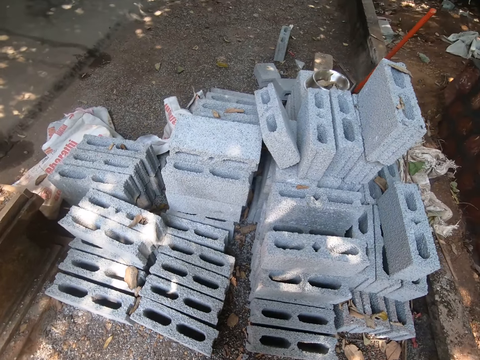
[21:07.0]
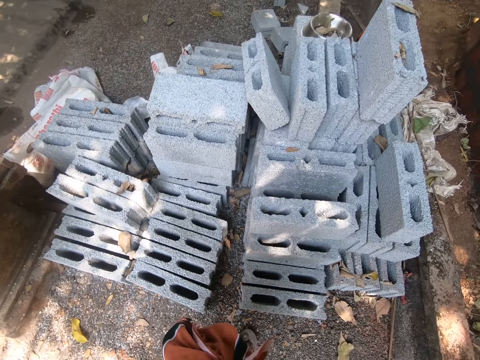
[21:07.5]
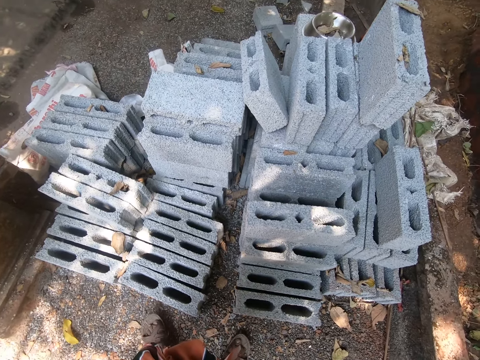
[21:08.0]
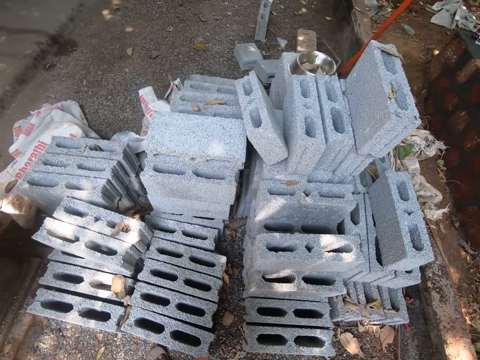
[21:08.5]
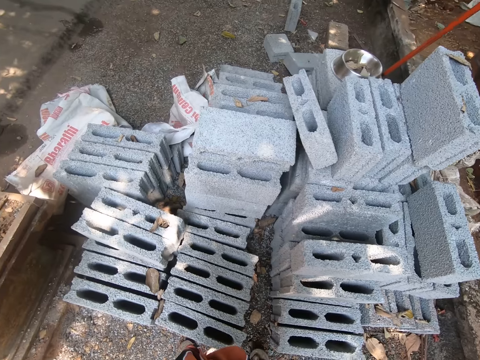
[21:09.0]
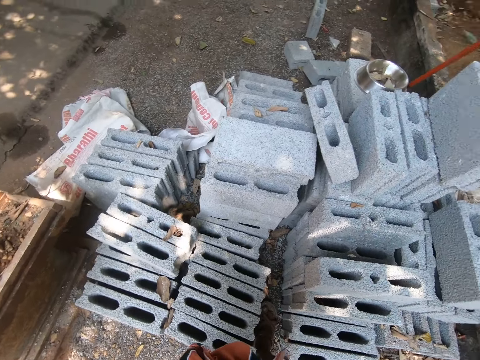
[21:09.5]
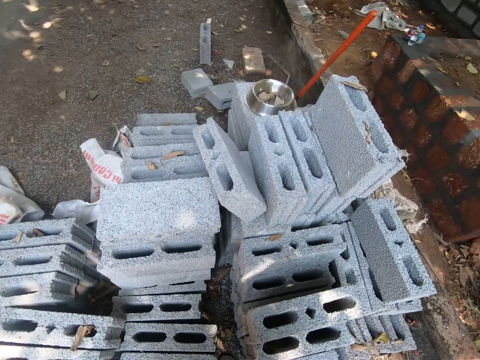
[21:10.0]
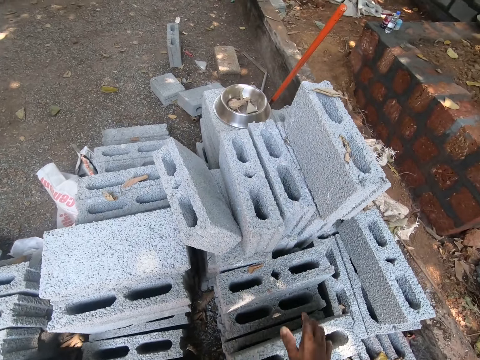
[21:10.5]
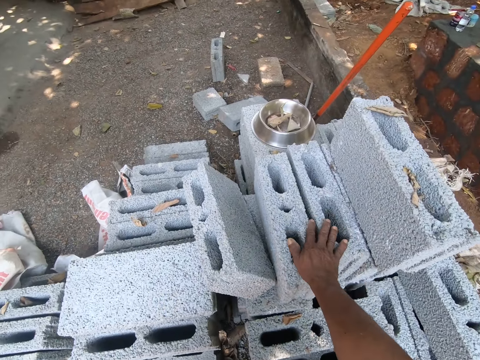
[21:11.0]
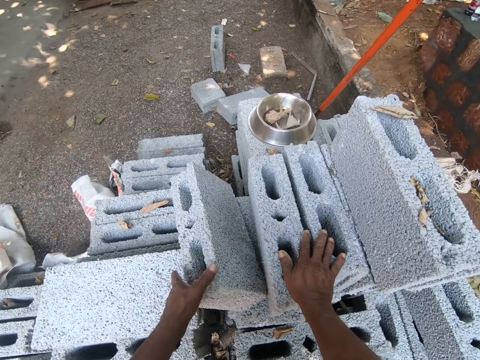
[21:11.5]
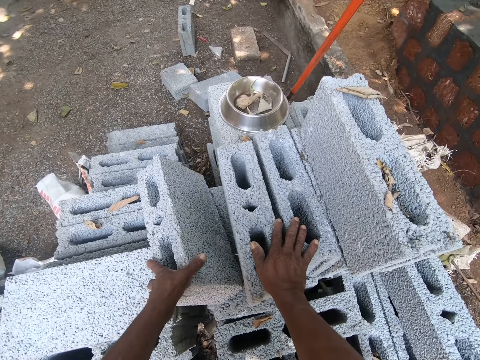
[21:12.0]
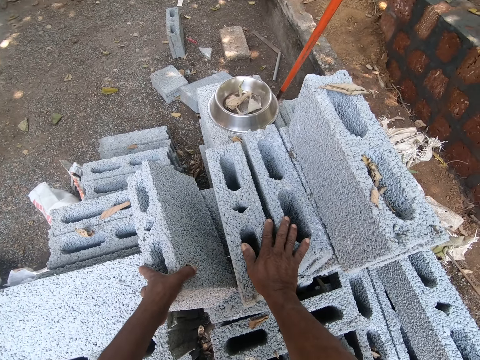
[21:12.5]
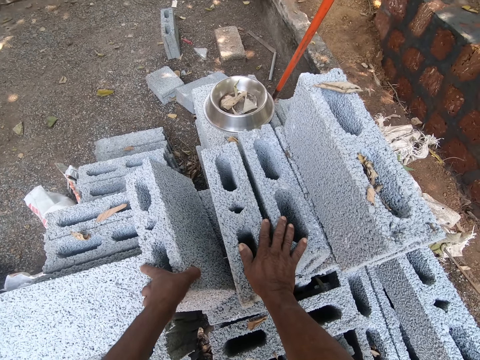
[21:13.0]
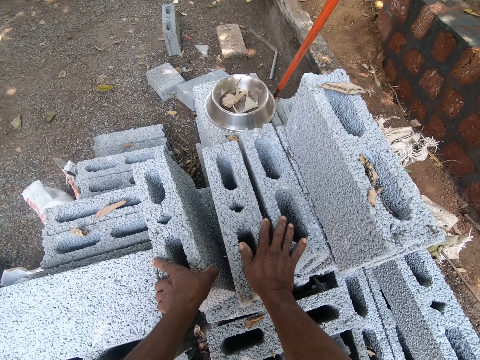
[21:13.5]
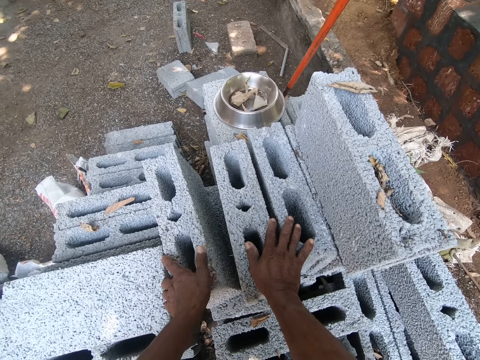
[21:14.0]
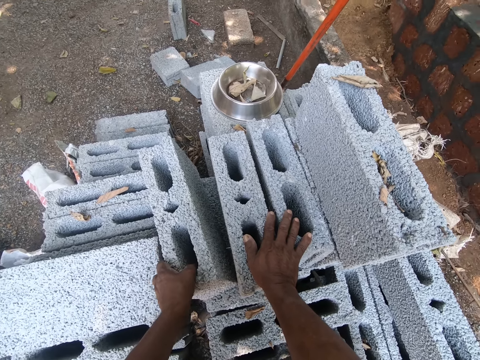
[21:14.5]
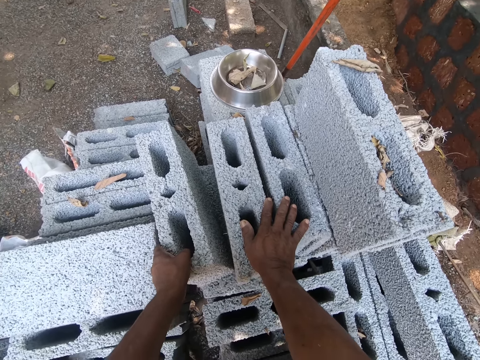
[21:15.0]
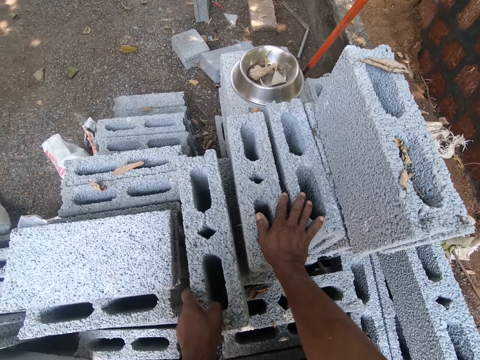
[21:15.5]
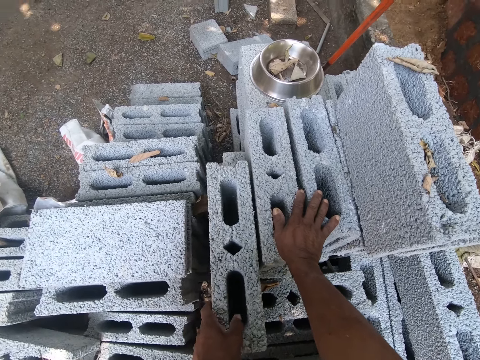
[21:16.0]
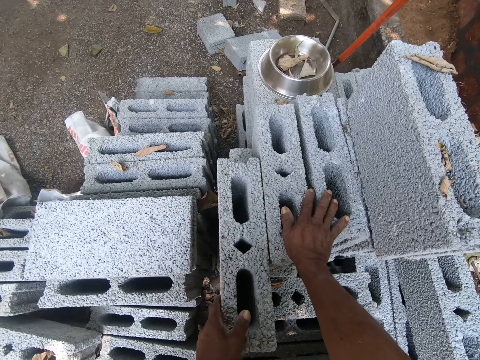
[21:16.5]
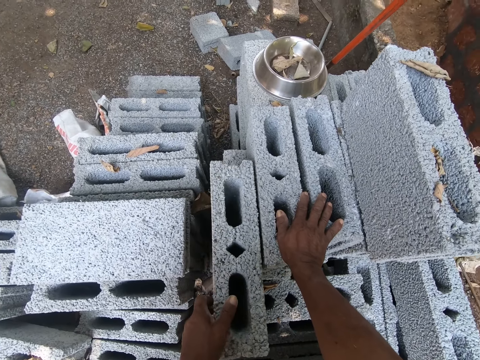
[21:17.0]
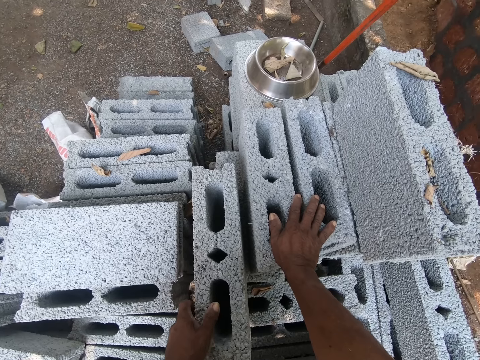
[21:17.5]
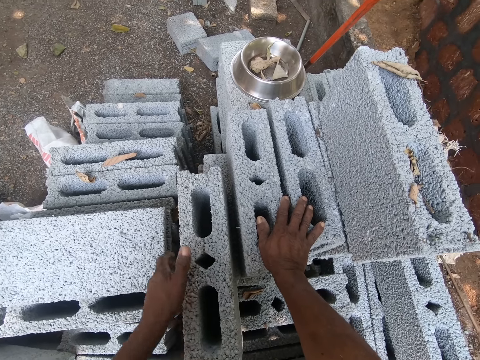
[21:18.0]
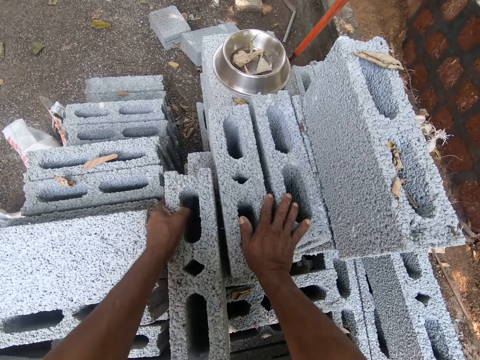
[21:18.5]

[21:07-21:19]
The camera wearer places his right hand on the blocks on the pile of blocks. He leans on the bricks. He moves the block on the pile of blocks with his left hand. He holds on to the bricks with his right hand. He pulls a brick. He holds on to the bricks. He holds on to the bricks with his right hand. He moves a brick with his left hand.

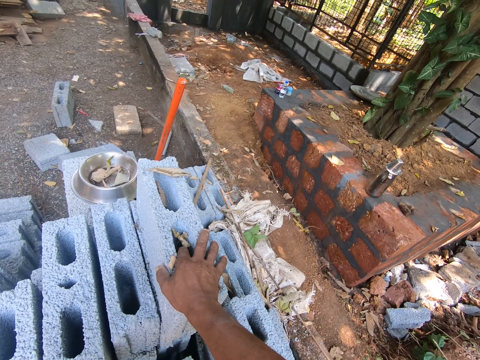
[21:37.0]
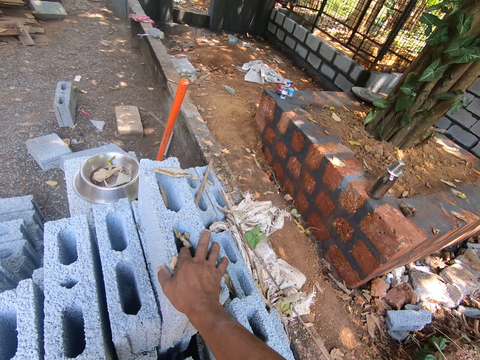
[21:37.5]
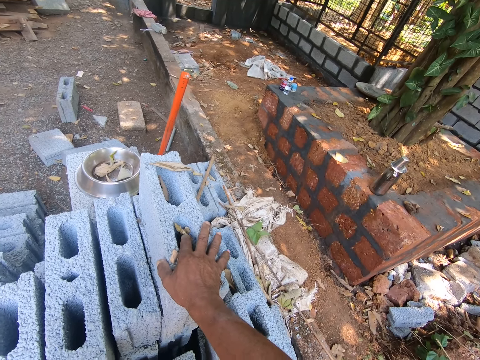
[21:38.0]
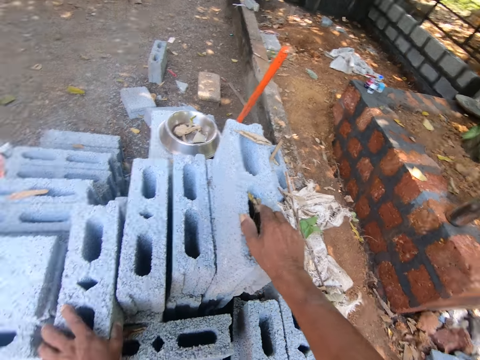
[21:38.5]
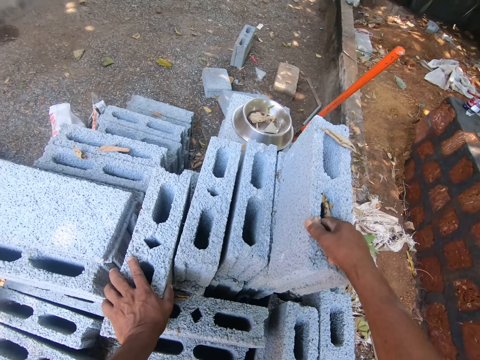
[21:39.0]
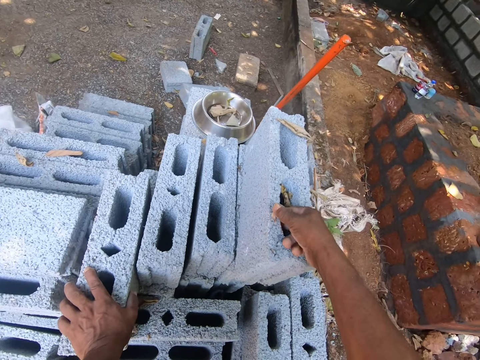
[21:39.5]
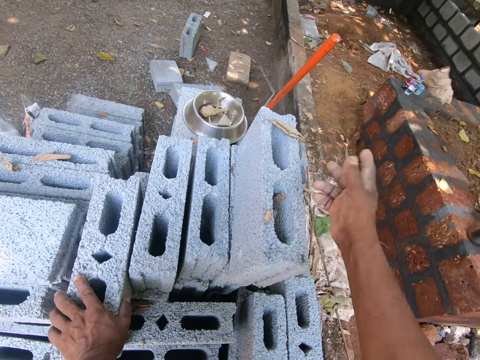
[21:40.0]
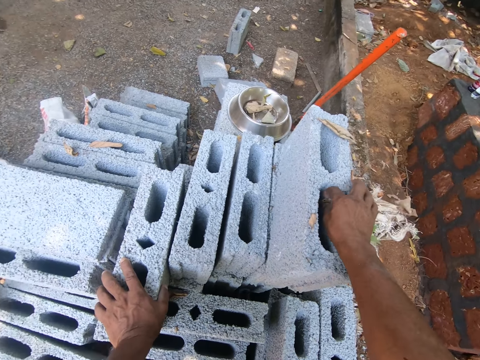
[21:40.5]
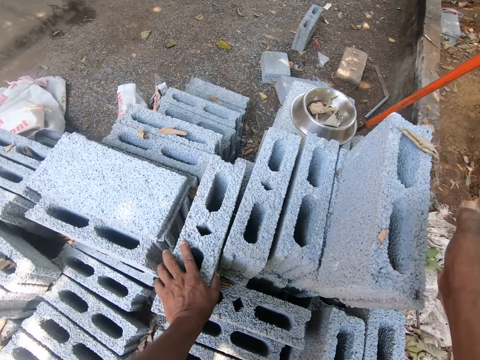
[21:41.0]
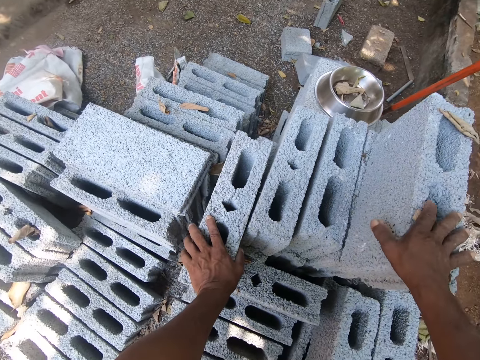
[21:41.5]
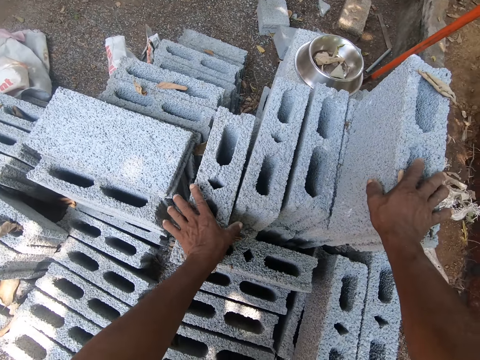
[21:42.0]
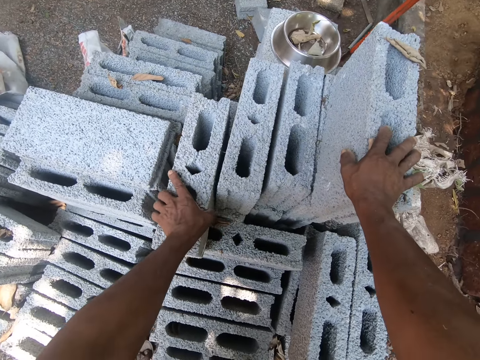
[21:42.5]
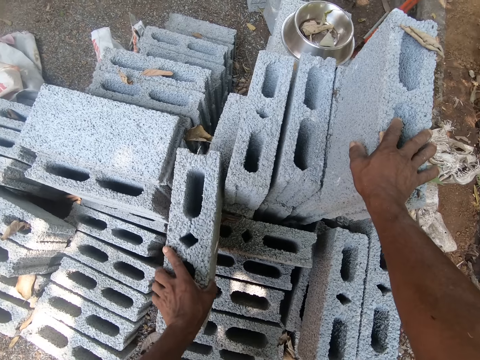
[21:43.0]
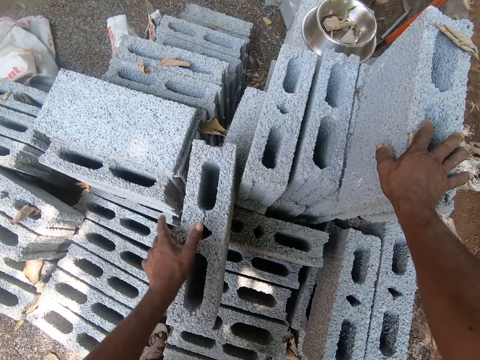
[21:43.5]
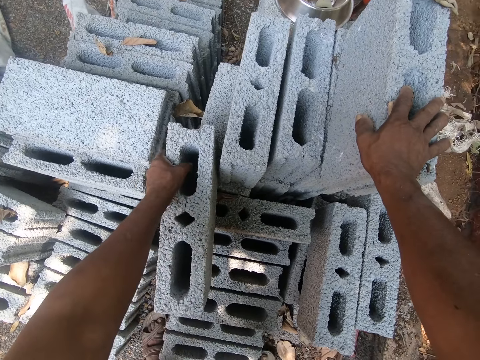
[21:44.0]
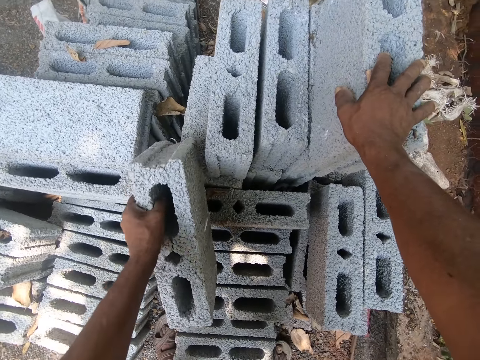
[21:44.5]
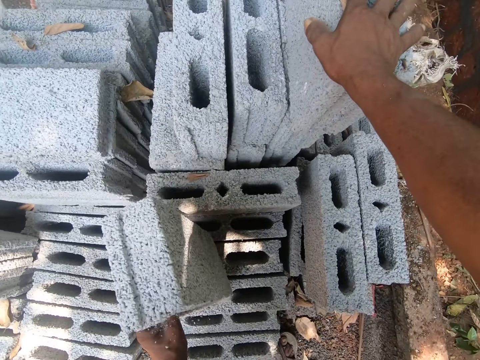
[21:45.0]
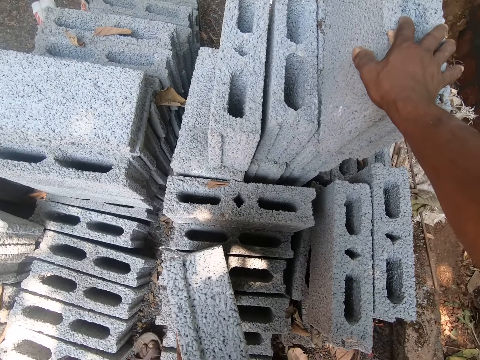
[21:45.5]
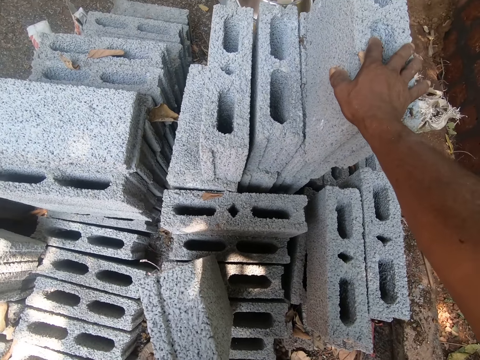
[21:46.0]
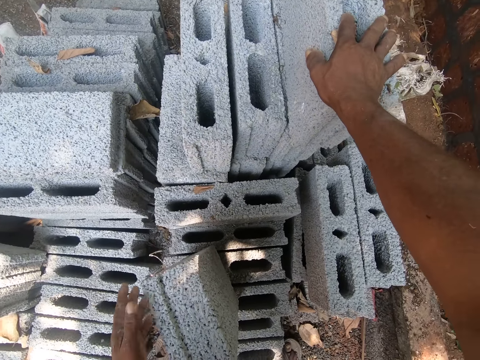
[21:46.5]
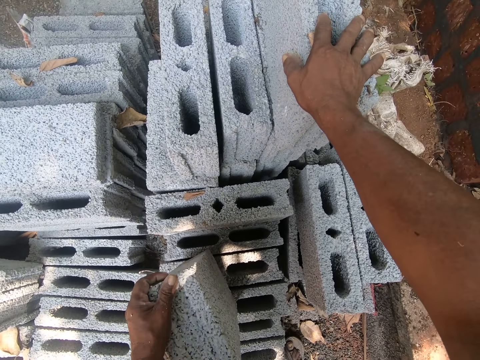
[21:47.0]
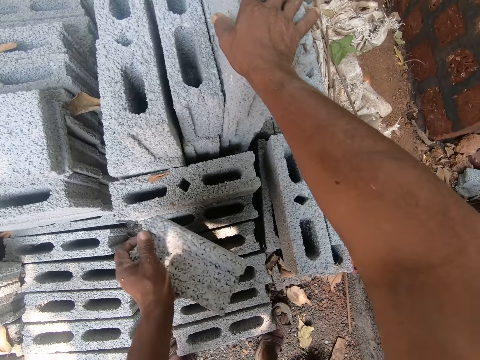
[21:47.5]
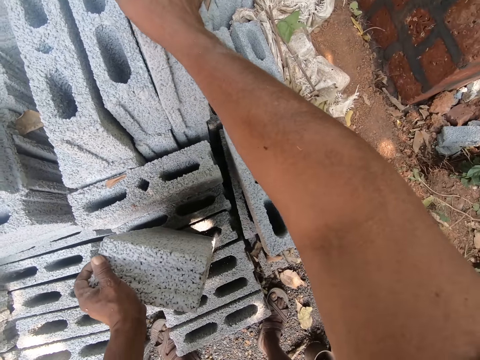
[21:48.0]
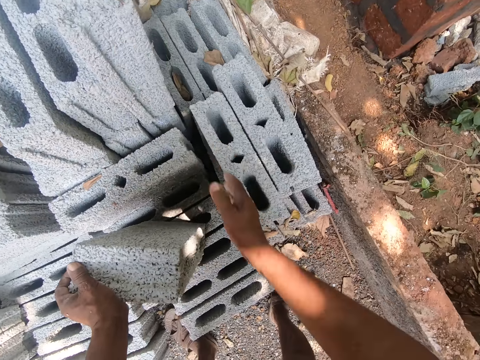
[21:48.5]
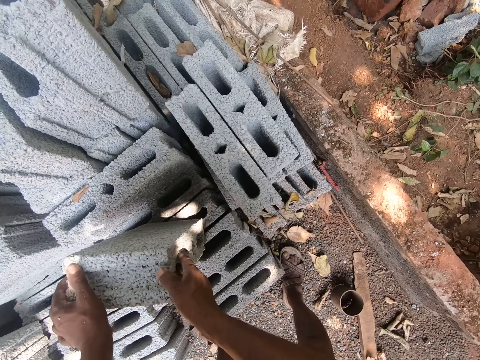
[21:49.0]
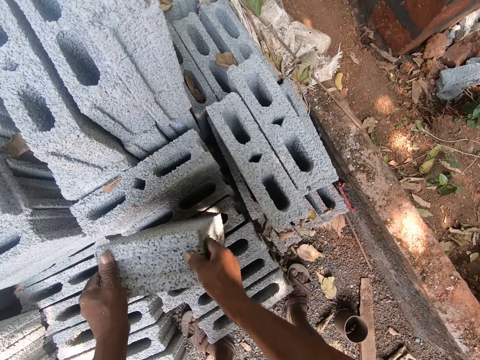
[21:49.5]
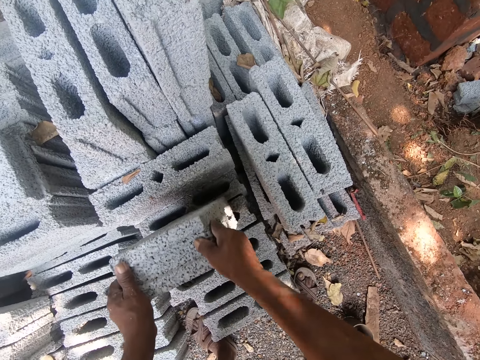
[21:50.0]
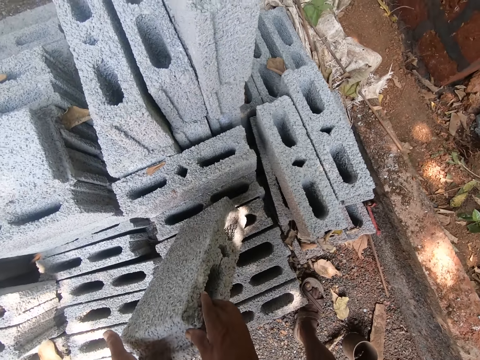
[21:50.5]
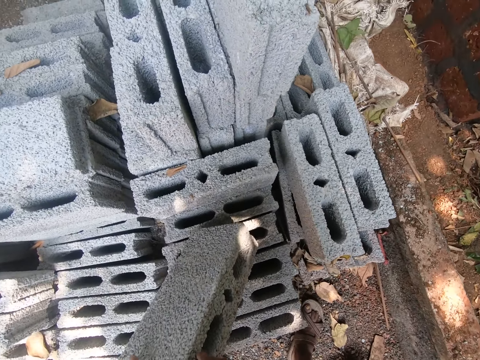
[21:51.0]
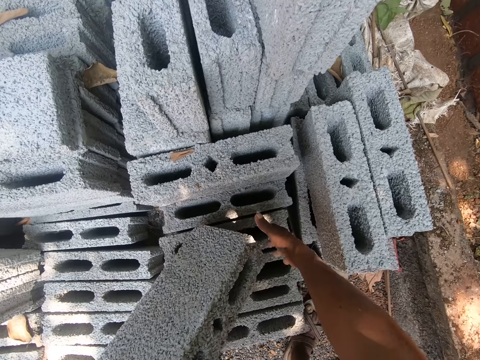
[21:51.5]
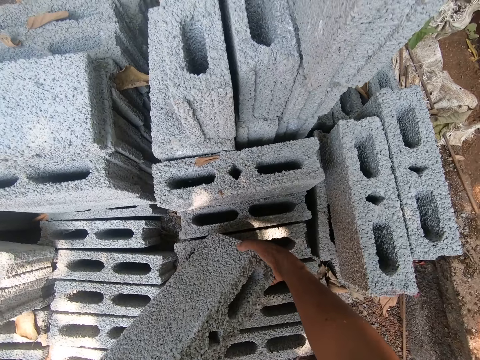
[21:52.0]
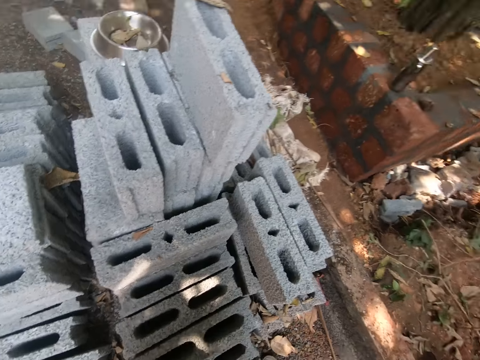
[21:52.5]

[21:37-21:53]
The camera wearer picks a leaf from the block with his right hand. He throws the leaf on the ground with his right hand. He picks a leaf from the block with his right hand. He throws the leaf on the ground with his right hand. He places his right hand on the block on the pile of blocks. He holds the bricks. He moves the block on the pile of blocks with his left hand. He pulls a brick. He holds the brick. He places the brick on top of other bricks. He holds on to the brick. He picks the block from the pile with his hands.
